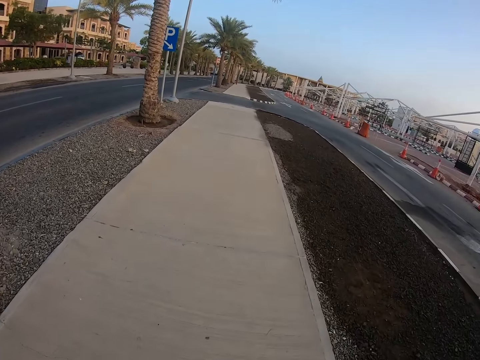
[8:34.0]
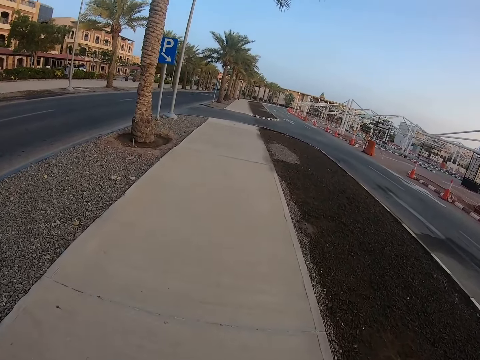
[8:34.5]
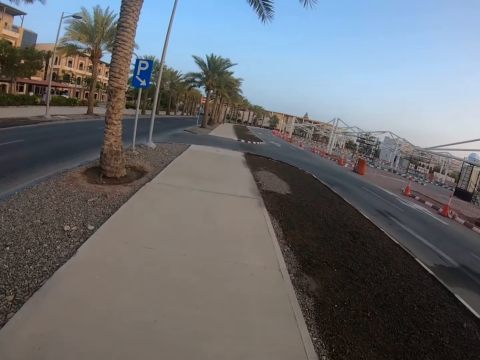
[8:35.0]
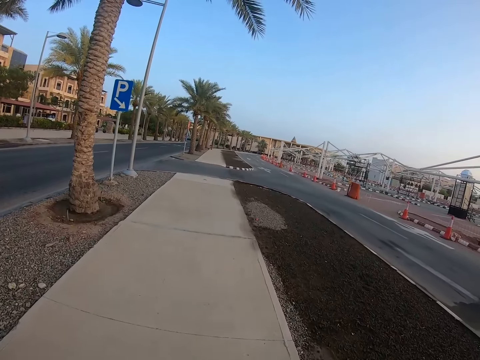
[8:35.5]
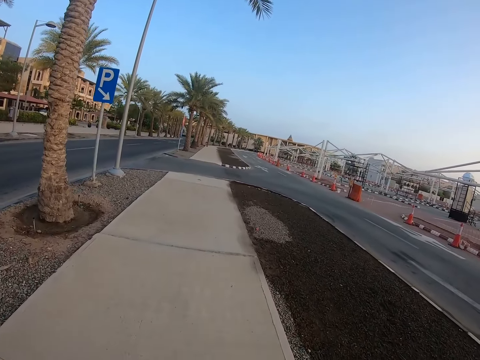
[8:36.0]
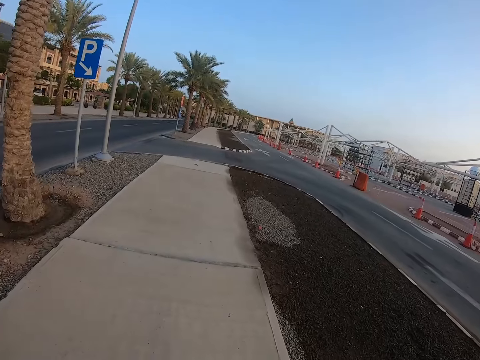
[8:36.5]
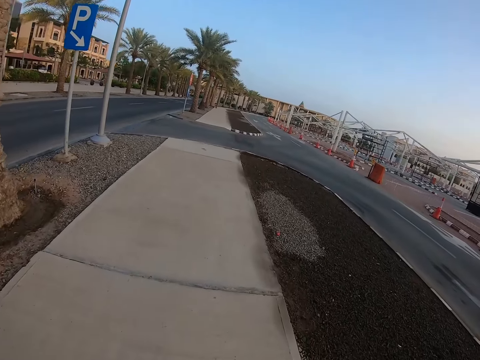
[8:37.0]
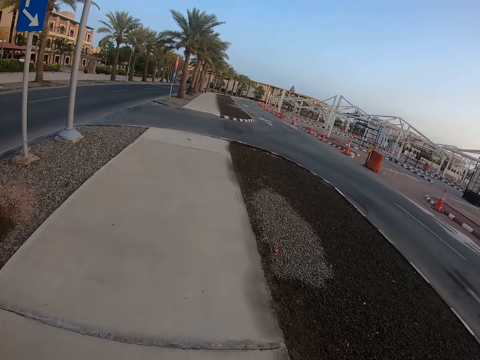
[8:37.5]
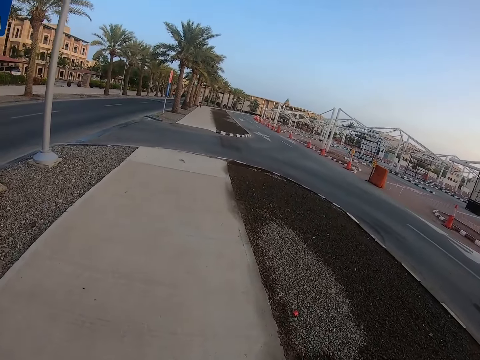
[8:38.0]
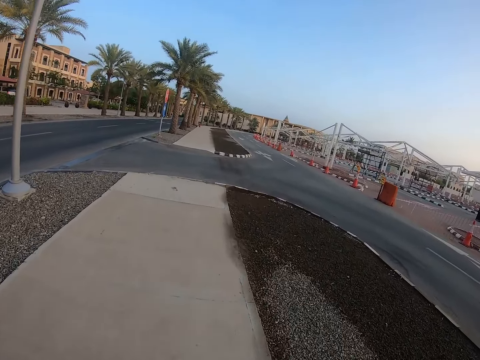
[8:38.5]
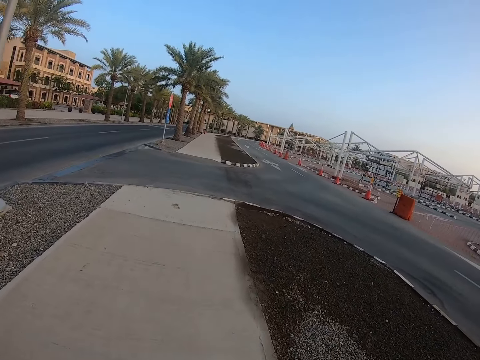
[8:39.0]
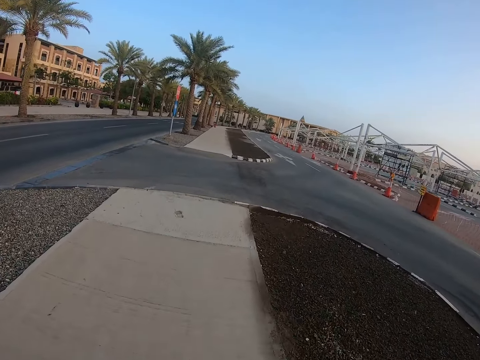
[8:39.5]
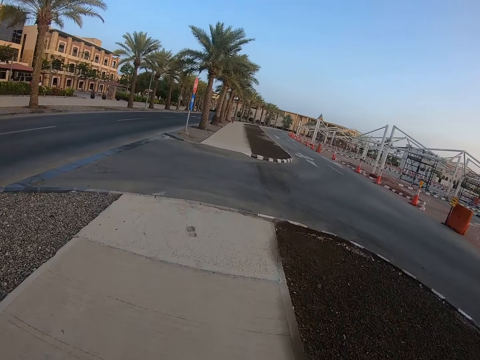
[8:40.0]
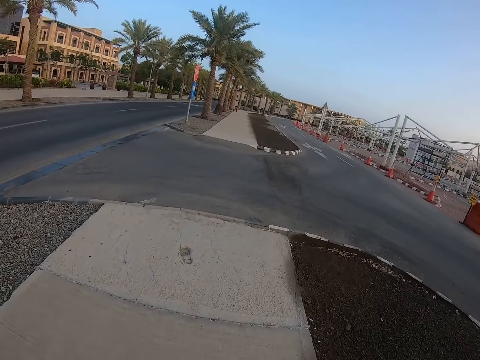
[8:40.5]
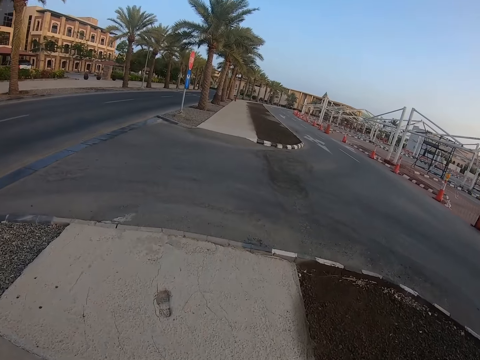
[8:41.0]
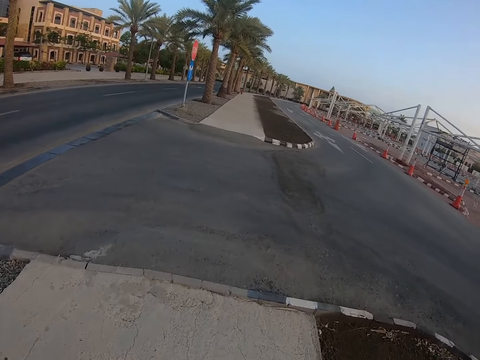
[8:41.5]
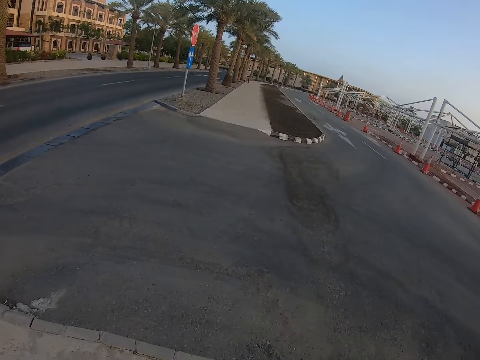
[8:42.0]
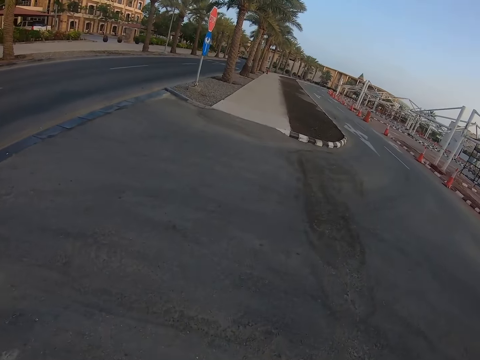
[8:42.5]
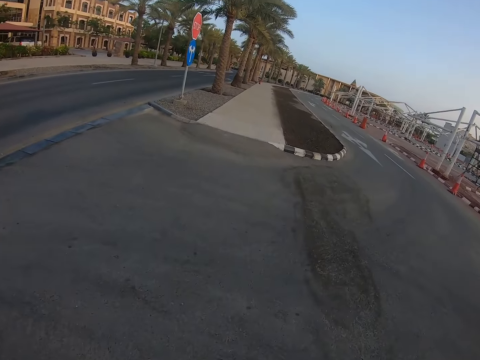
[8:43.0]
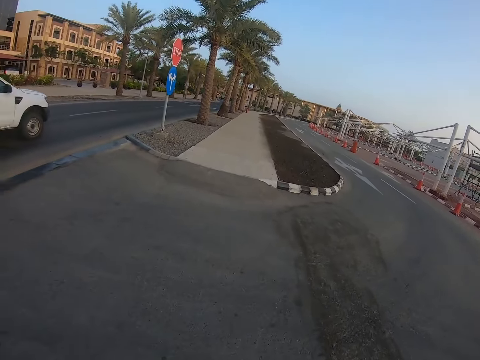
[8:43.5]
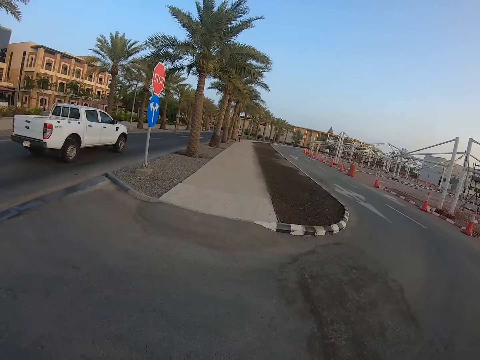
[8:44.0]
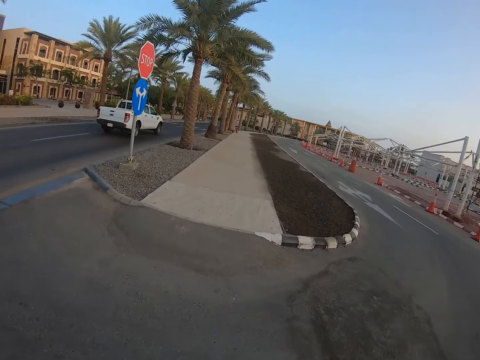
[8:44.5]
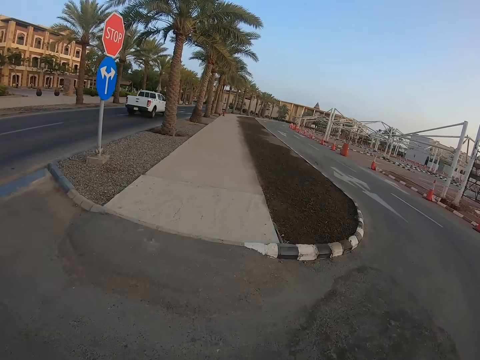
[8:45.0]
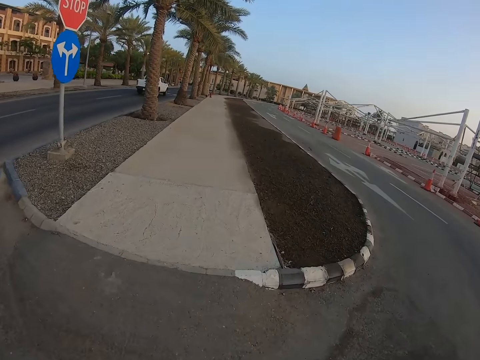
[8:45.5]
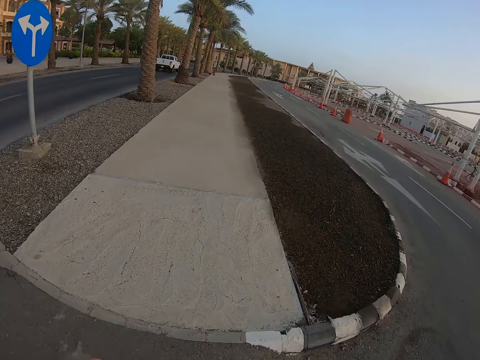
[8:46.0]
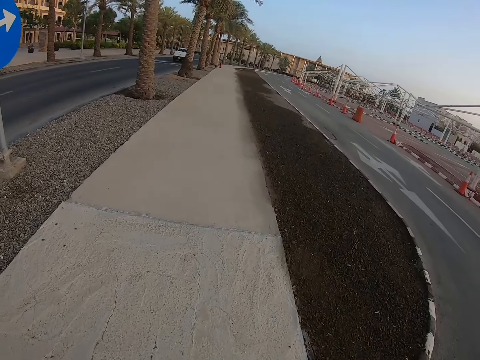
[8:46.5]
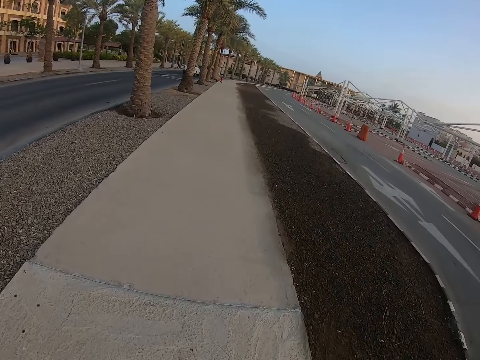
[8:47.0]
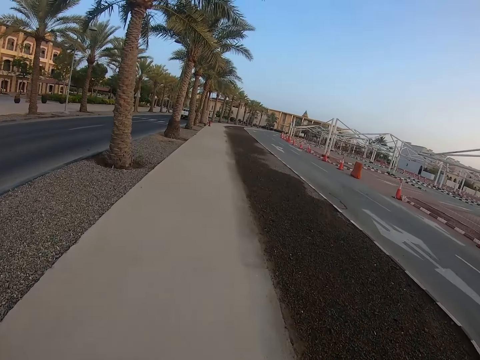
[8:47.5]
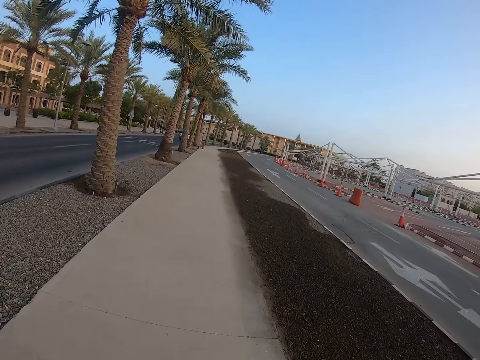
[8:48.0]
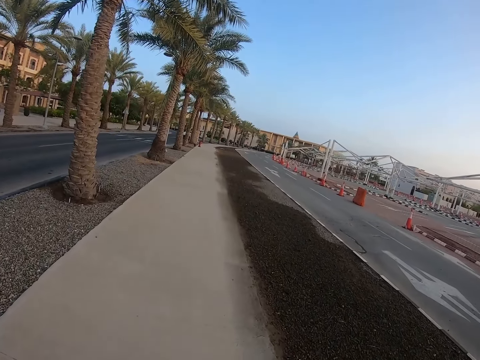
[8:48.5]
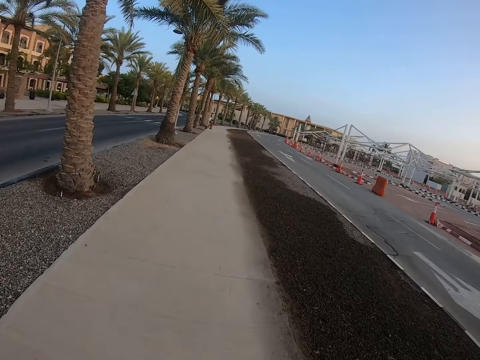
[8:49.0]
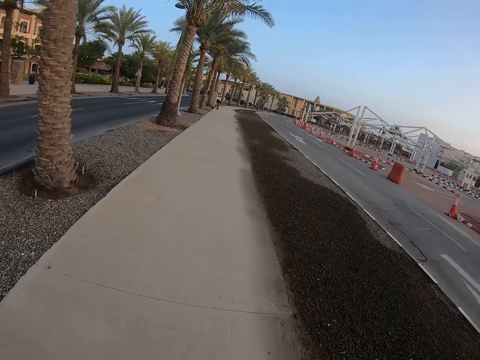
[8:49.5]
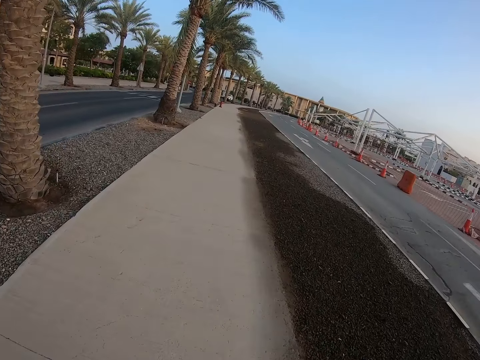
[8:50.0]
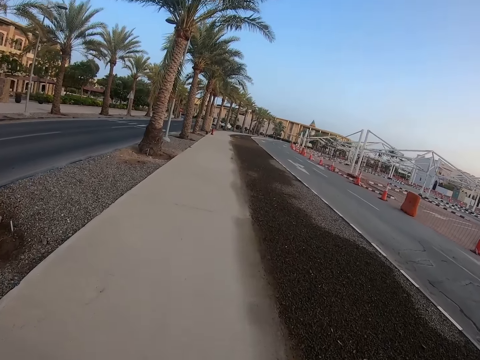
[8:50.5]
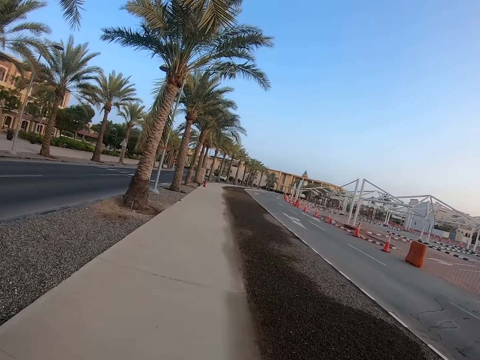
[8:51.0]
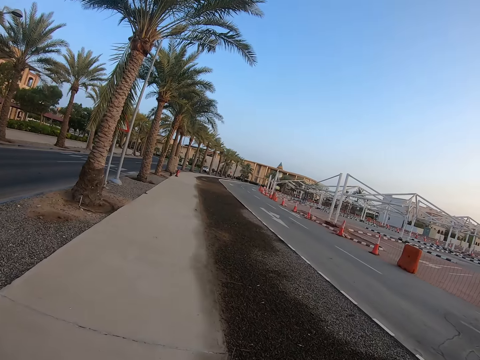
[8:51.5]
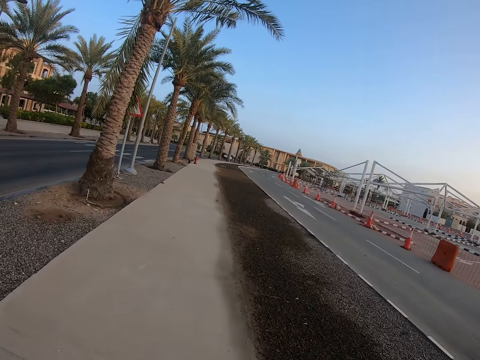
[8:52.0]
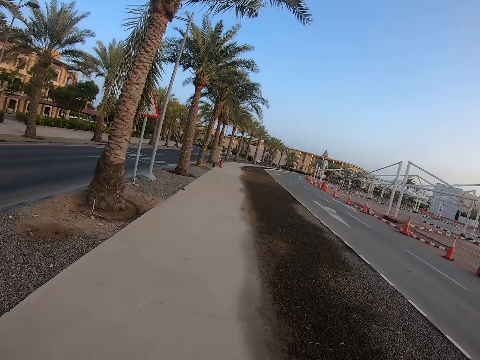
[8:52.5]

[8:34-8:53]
The camera wearer crosses the road. They walk on the sidewalk.

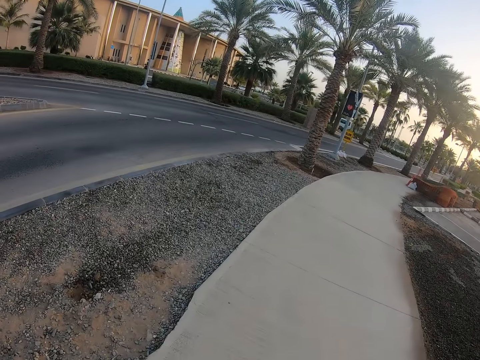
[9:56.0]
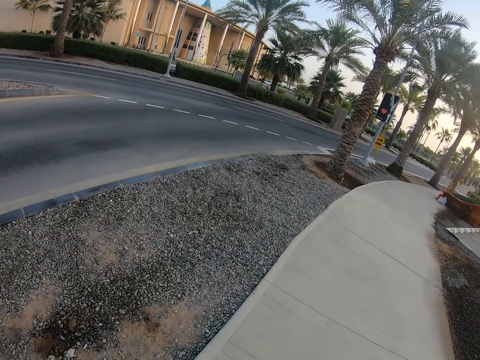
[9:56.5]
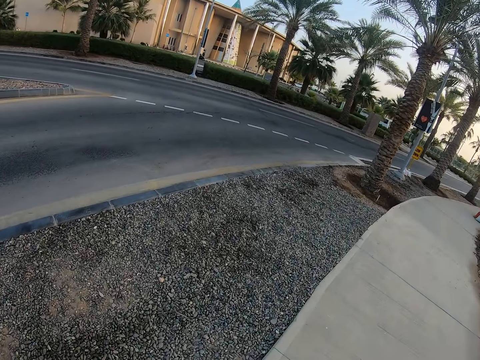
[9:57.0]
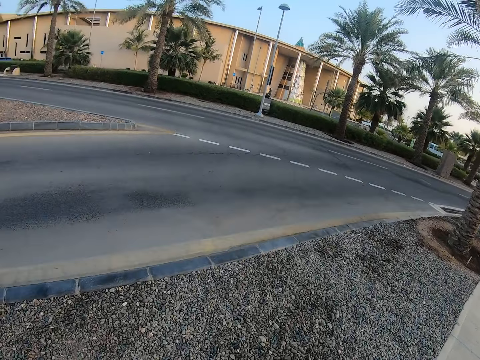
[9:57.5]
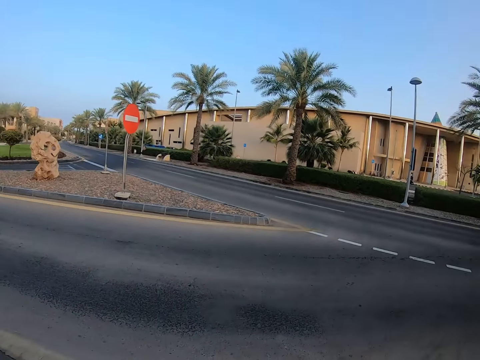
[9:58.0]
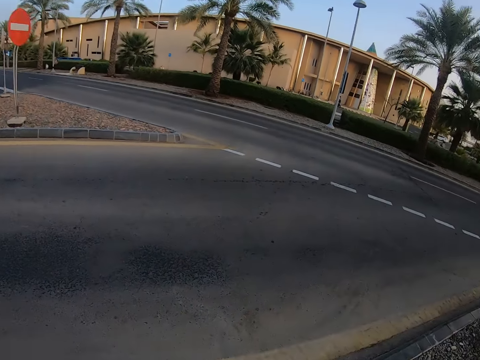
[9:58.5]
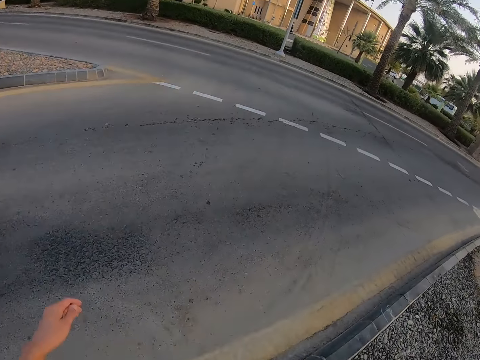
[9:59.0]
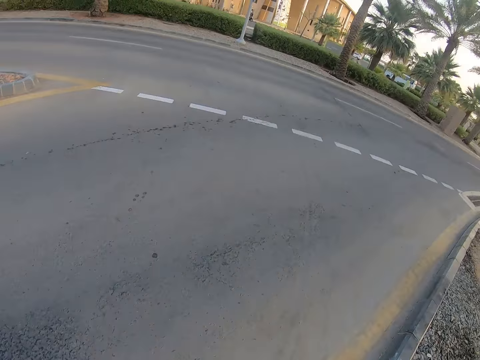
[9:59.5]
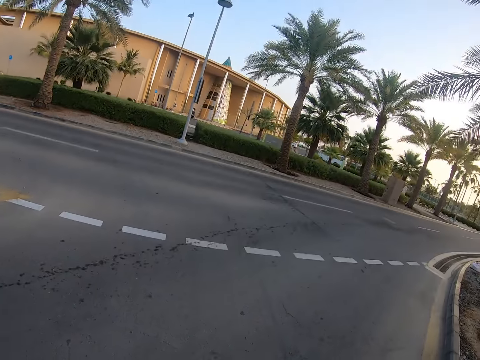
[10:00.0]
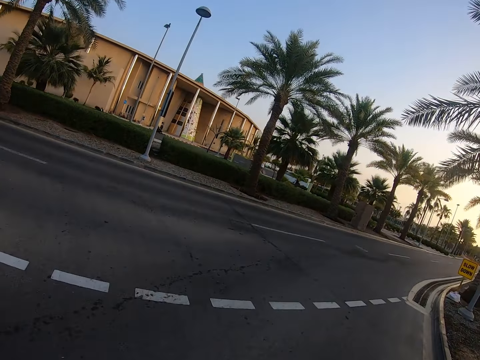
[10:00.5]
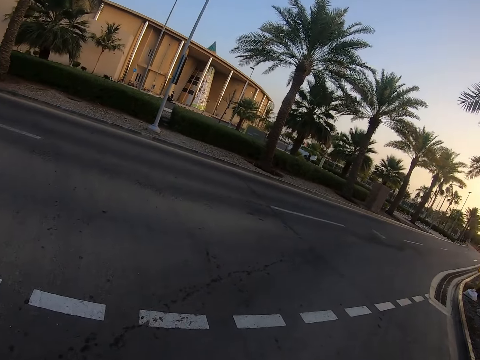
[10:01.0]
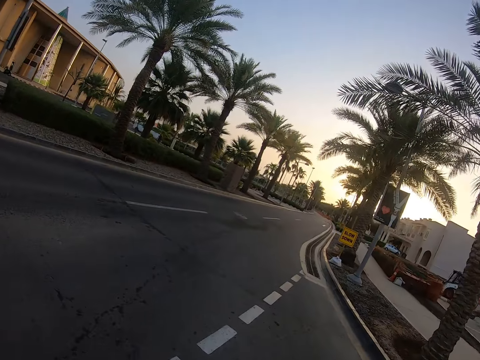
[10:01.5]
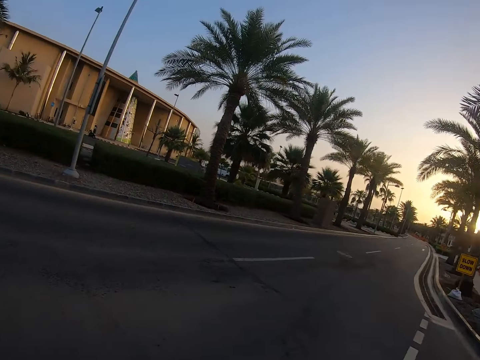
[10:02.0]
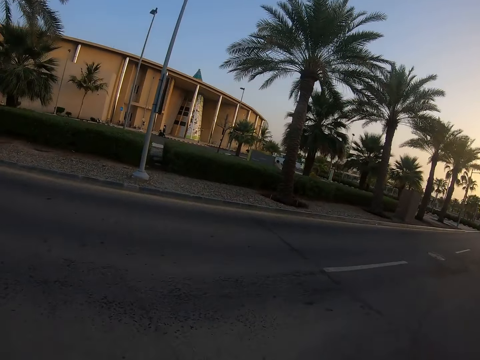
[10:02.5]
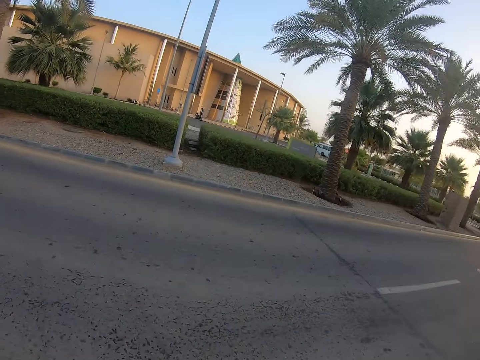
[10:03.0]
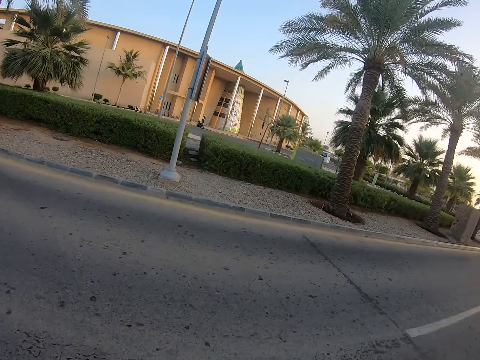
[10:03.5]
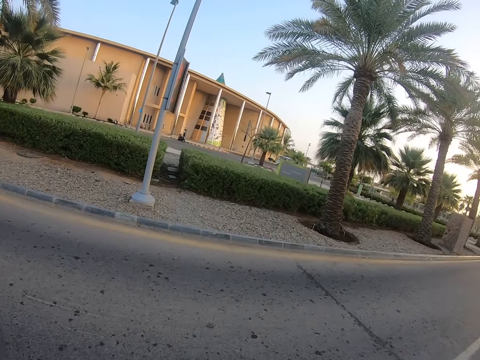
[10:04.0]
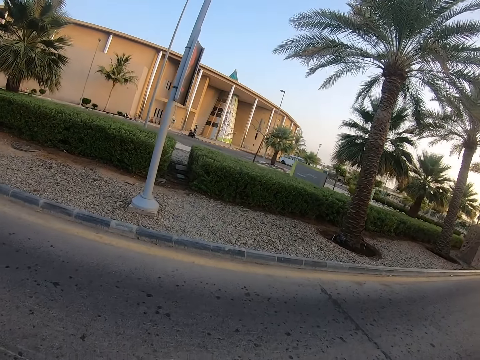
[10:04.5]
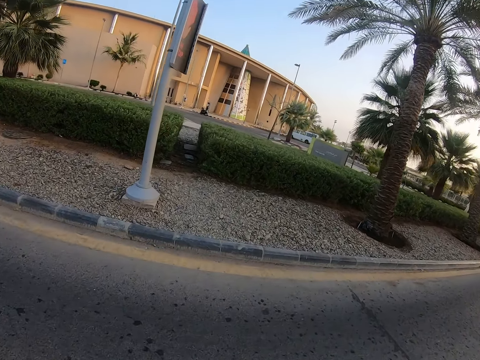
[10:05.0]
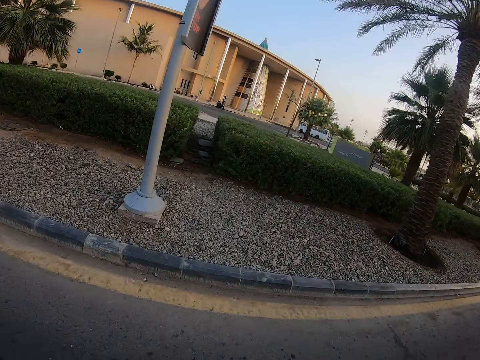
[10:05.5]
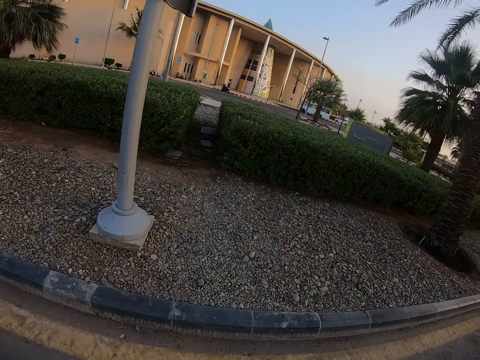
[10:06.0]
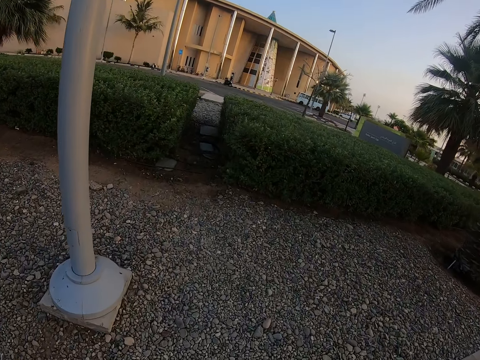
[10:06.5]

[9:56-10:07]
The camera wearer crosses the road.
